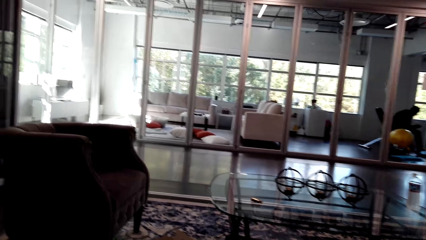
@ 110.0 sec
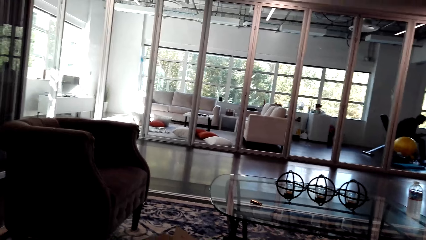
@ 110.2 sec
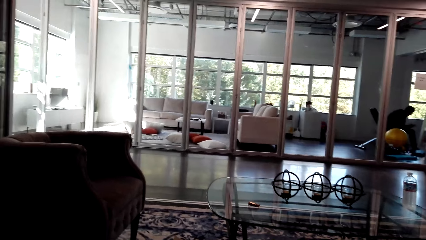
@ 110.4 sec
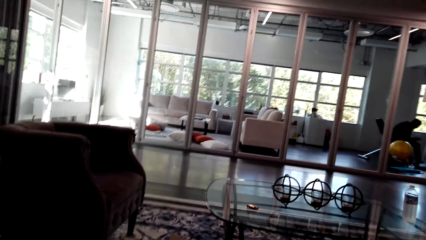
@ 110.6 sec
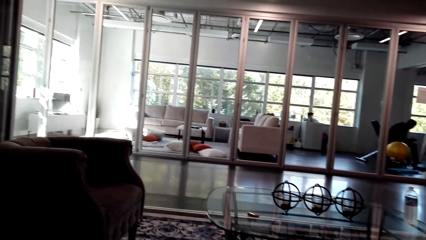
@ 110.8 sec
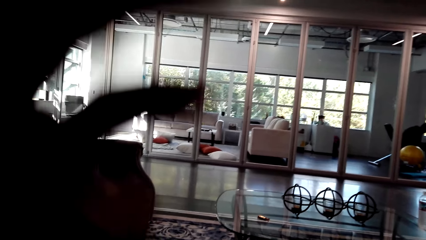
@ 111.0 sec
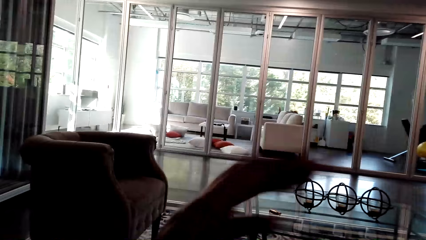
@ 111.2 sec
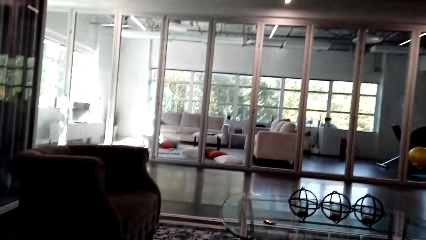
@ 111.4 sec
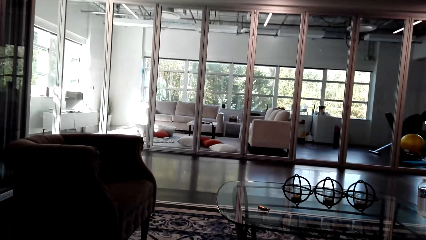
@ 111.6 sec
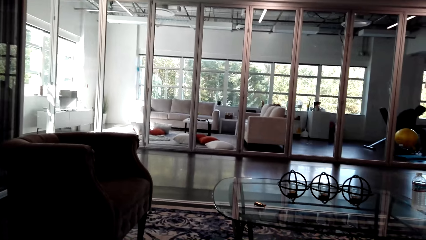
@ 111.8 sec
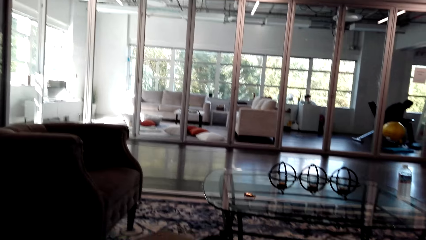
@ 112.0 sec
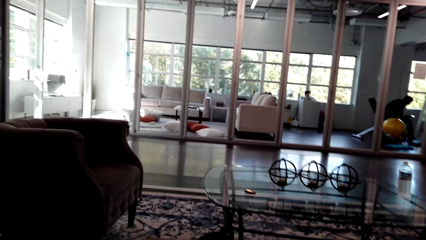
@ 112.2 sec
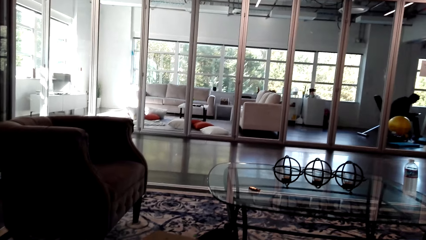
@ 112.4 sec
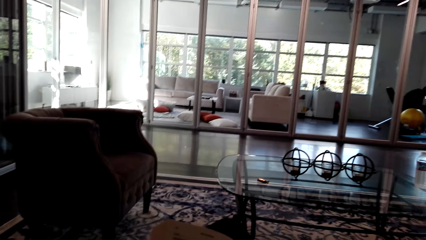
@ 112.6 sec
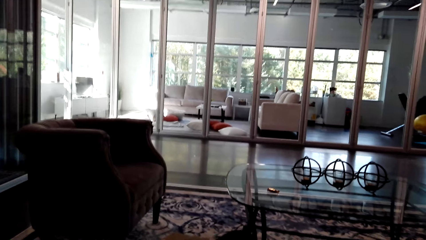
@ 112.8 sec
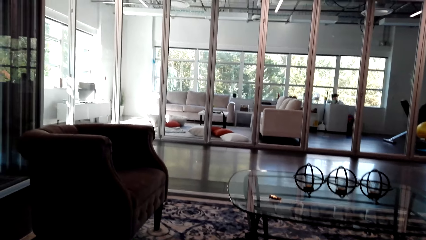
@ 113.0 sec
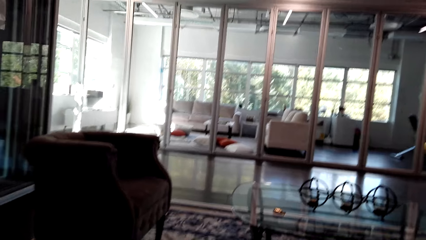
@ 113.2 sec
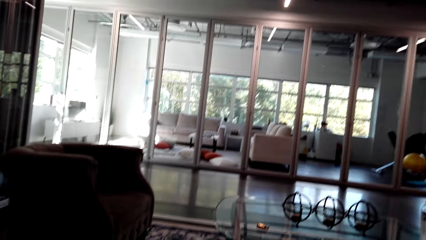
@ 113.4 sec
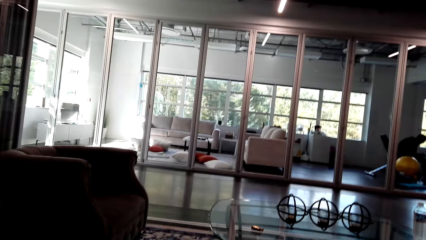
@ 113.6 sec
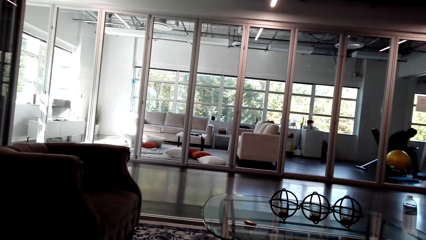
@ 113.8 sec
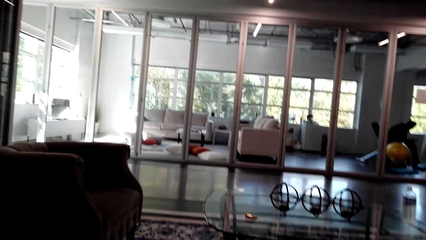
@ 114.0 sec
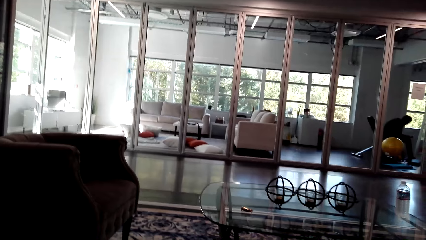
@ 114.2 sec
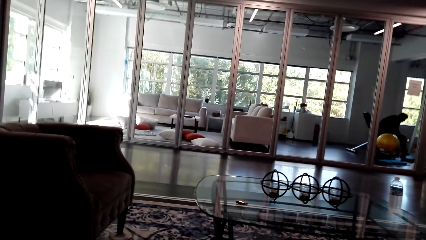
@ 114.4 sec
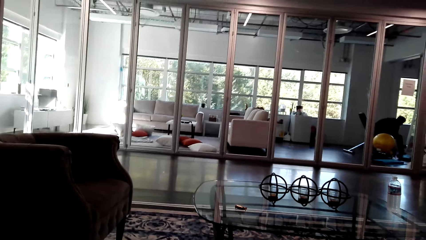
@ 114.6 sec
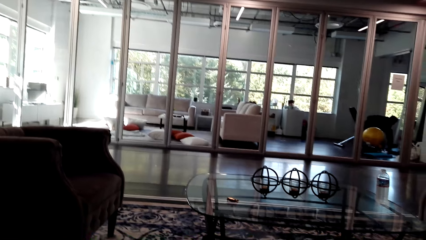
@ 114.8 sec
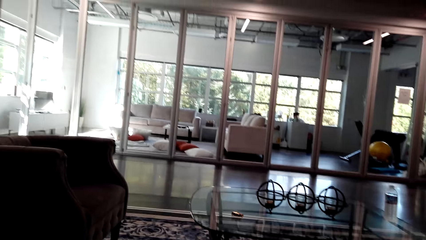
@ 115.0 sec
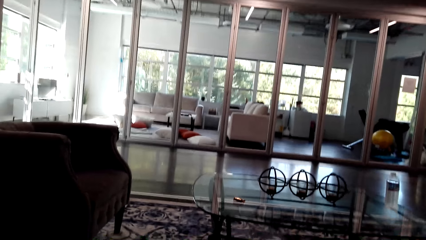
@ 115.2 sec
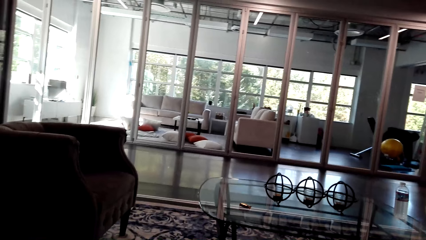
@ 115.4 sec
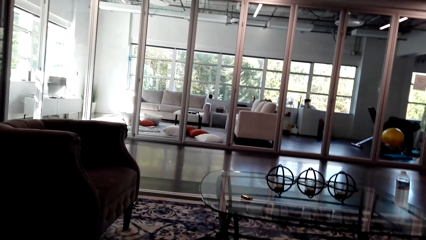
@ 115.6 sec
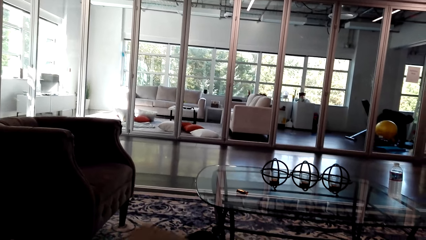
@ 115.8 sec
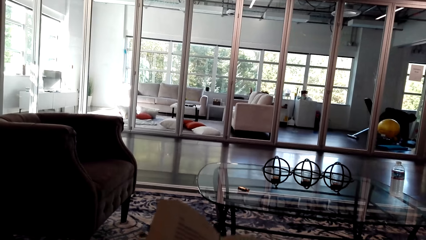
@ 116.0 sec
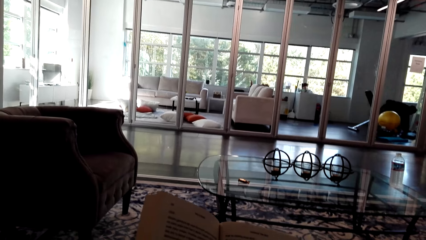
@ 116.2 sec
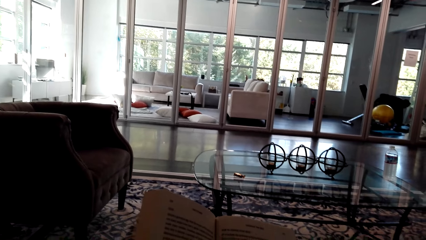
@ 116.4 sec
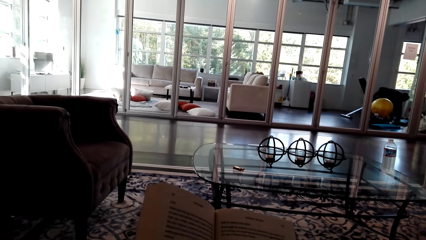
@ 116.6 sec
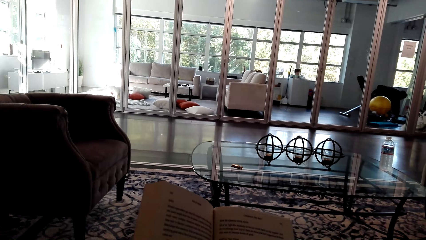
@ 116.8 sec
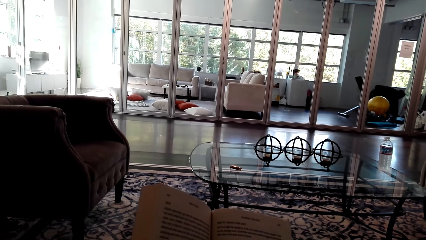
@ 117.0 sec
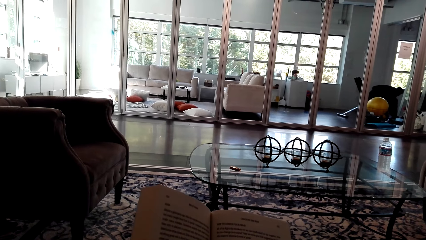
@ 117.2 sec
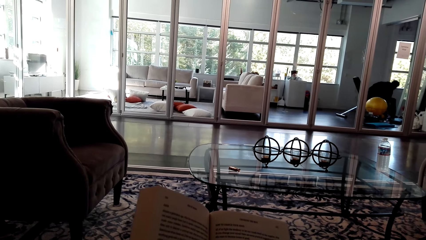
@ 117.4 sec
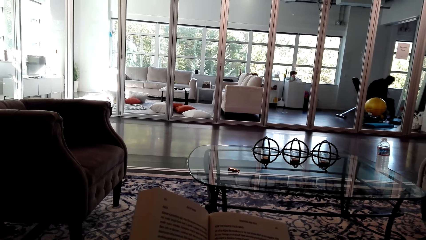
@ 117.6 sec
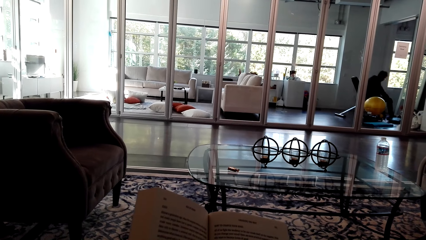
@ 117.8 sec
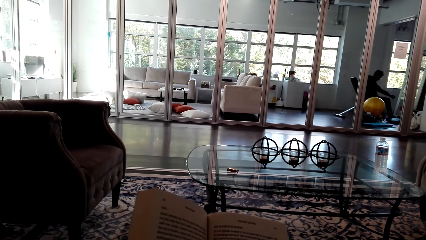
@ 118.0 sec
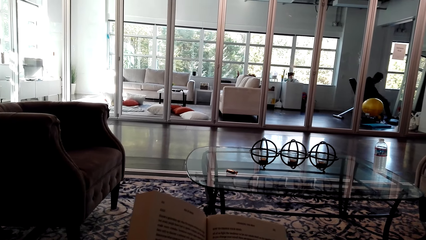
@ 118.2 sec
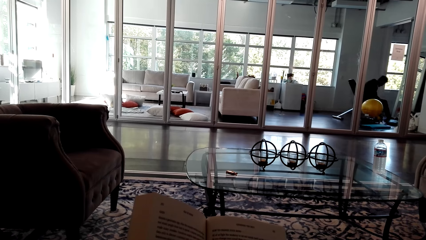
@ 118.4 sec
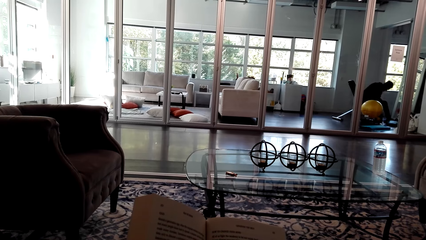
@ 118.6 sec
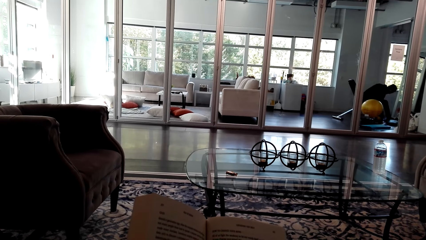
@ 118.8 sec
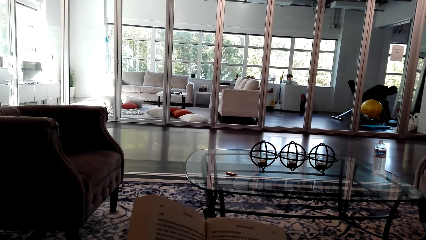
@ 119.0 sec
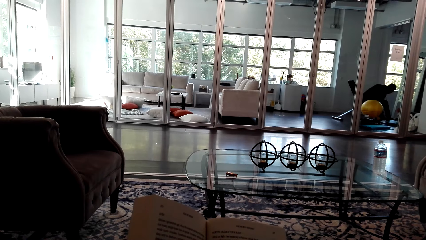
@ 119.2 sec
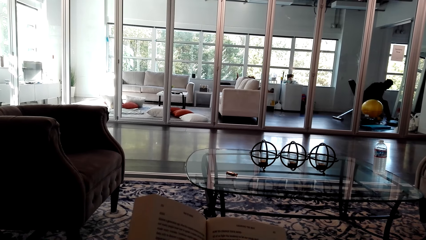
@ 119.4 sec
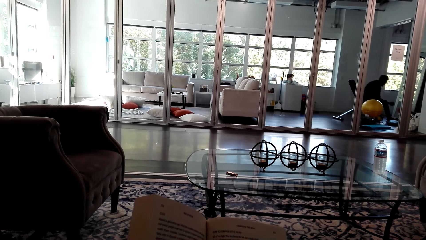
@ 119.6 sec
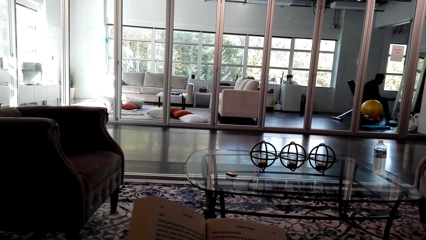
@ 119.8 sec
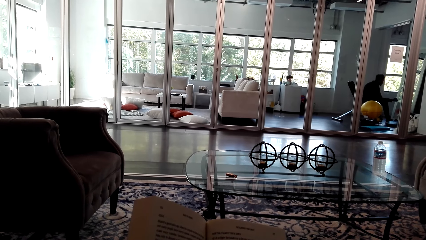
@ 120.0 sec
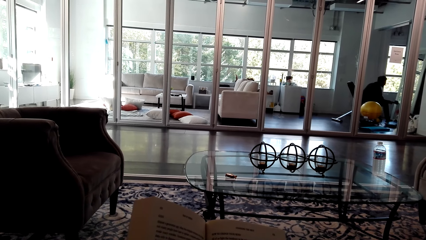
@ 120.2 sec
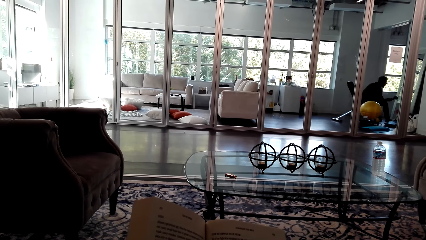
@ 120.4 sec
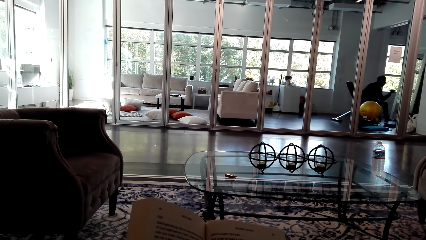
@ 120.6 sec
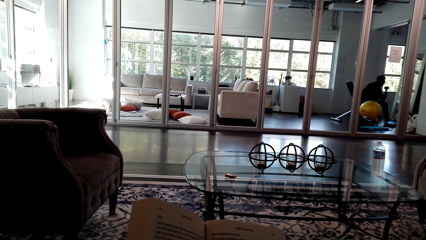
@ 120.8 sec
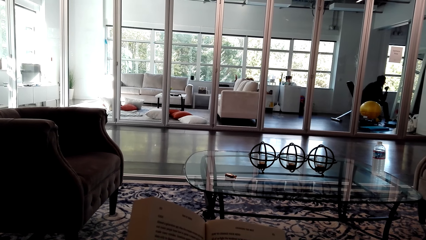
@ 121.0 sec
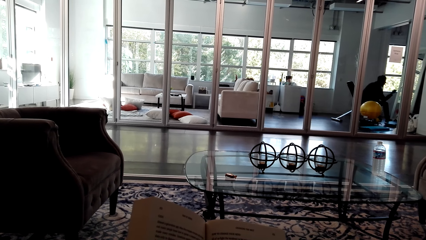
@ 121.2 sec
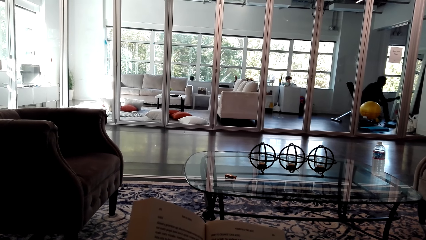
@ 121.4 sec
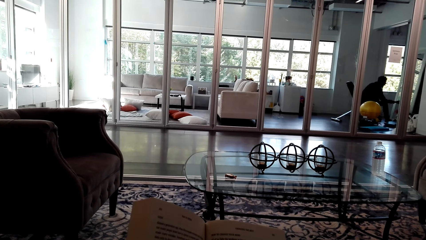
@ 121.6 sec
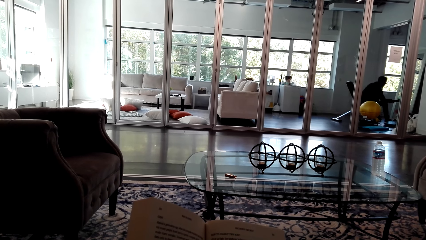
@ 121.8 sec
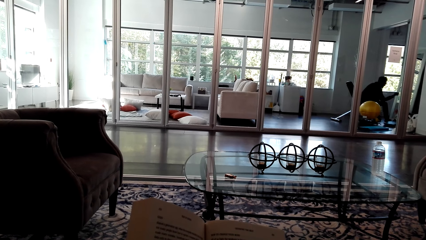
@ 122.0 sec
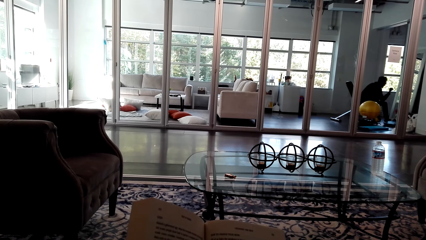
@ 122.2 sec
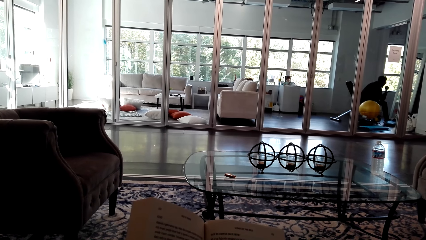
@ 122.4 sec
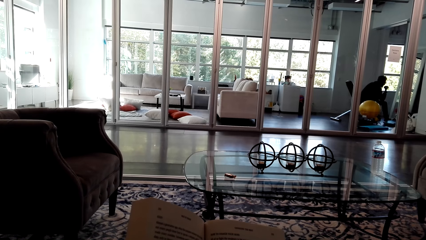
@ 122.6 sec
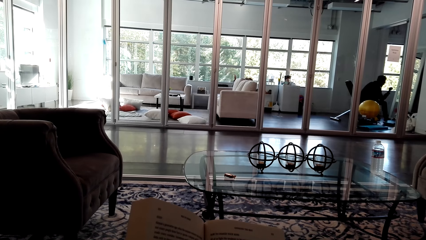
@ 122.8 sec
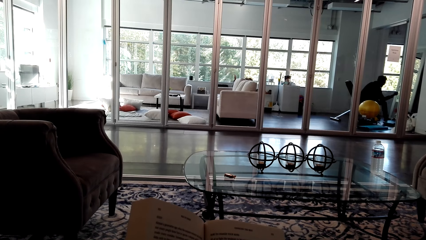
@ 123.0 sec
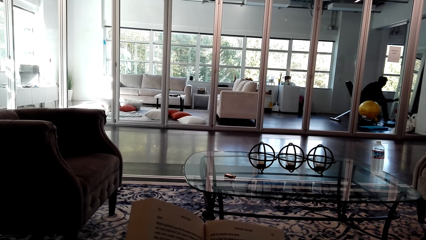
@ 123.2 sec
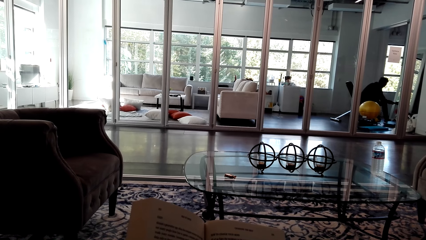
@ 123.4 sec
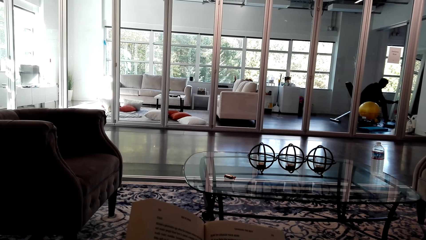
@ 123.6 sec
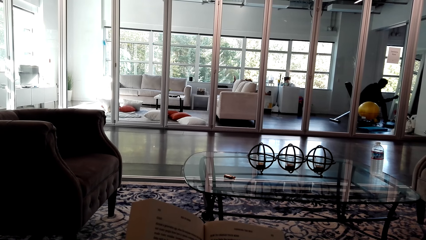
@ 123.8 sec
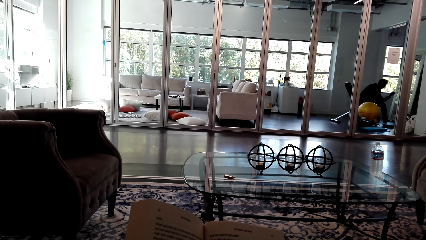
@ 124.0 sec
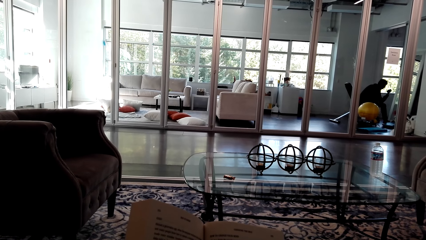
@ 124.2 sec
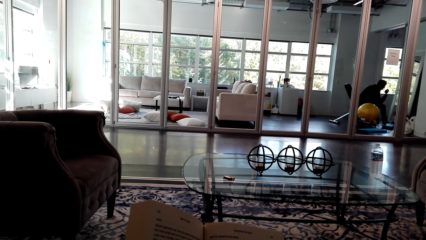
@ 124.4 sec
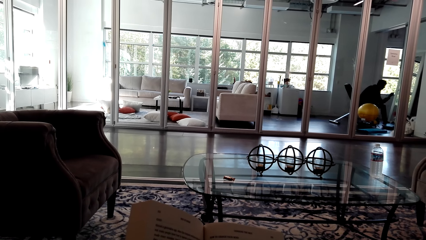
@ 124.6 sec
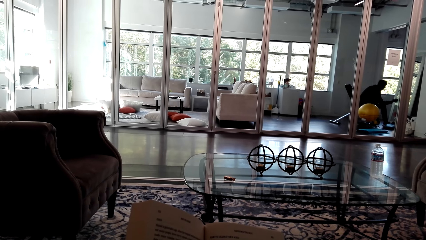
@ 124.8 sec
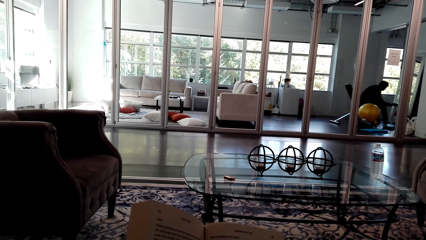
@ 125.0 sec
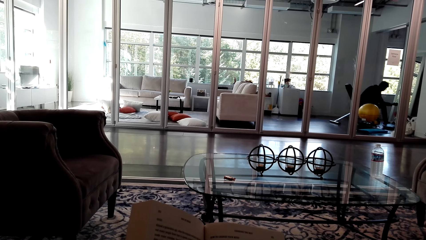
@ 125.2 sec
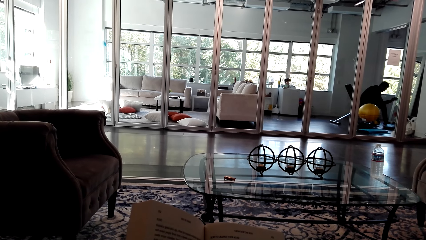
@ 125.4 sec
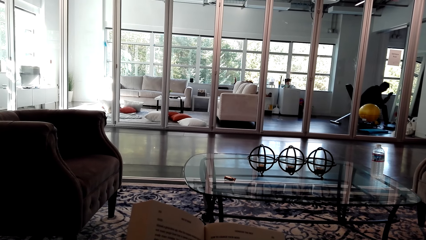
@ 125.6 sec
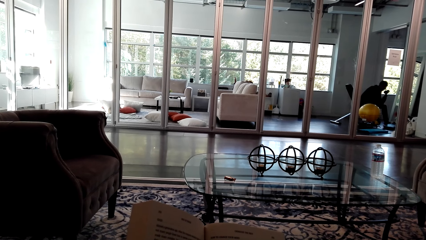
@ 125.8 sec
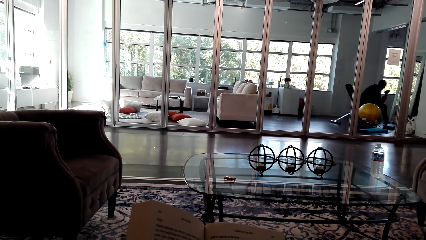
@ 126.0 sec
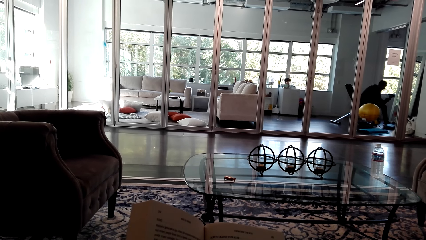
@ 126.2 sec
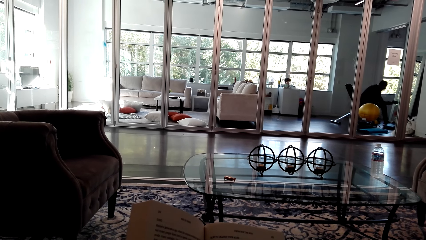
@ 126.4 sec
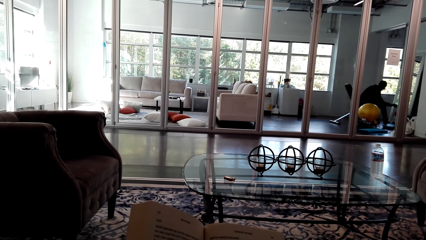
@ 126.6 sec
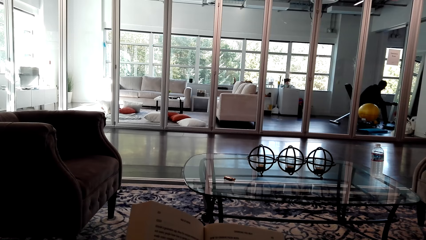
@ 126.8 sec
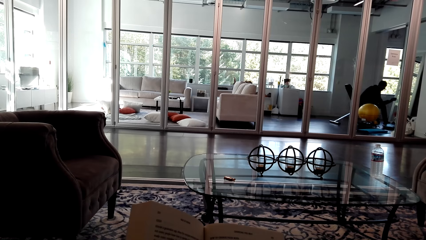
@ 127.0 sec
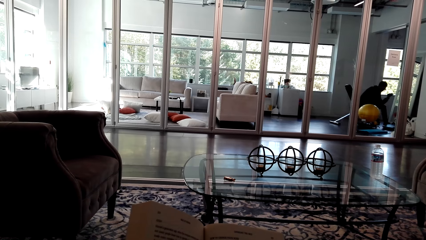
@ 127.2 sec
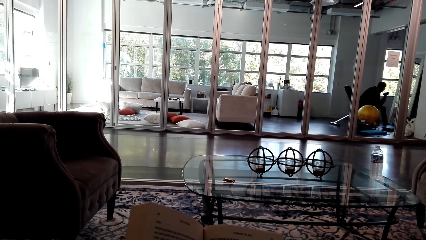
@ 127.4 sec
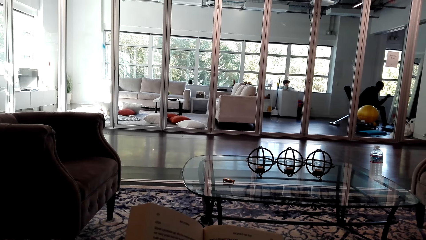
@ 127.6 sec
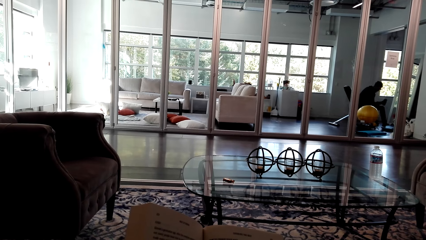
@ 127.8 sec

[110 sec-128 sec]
A man uses his phone. The man puts down his phone. The camera wearer reads a book. The man works out.
